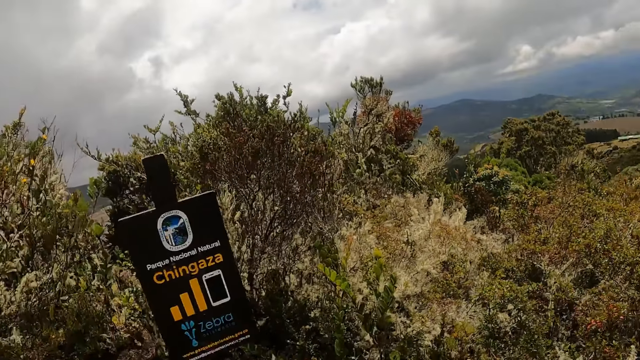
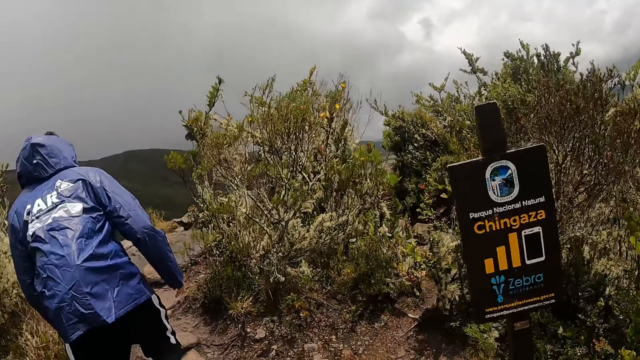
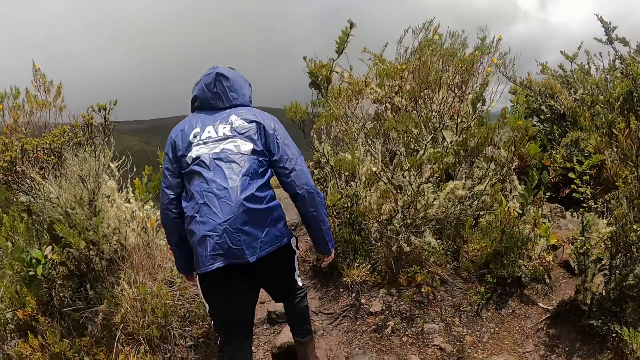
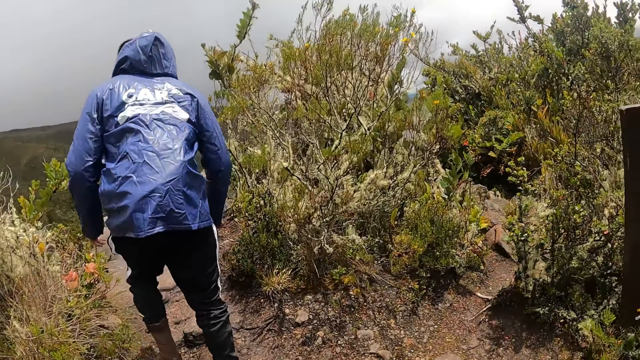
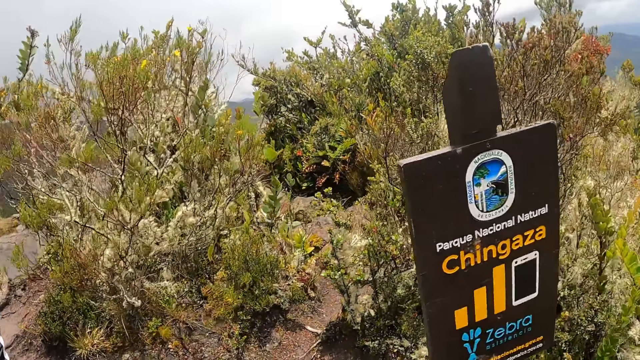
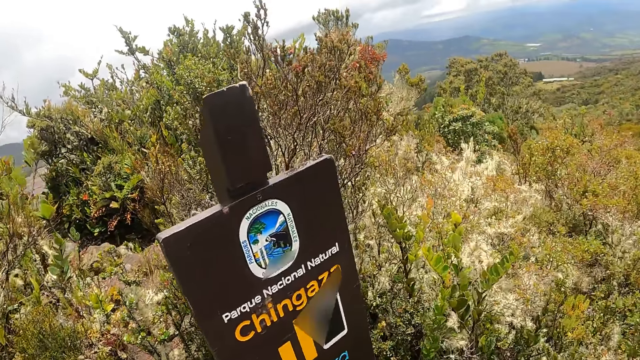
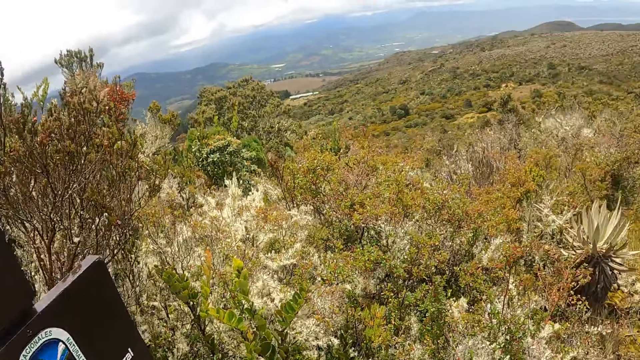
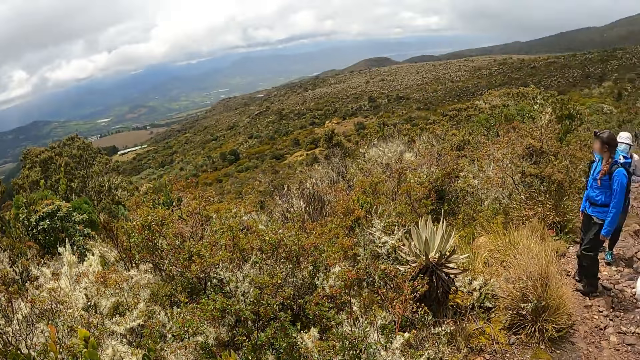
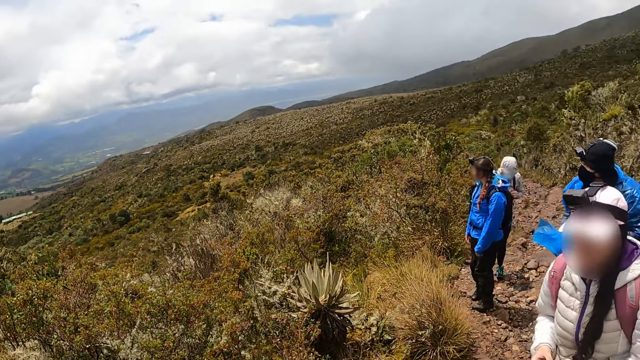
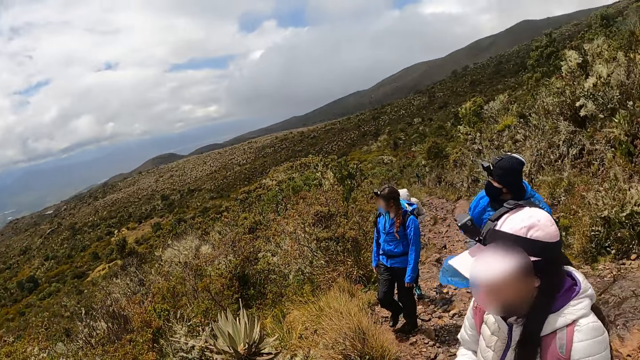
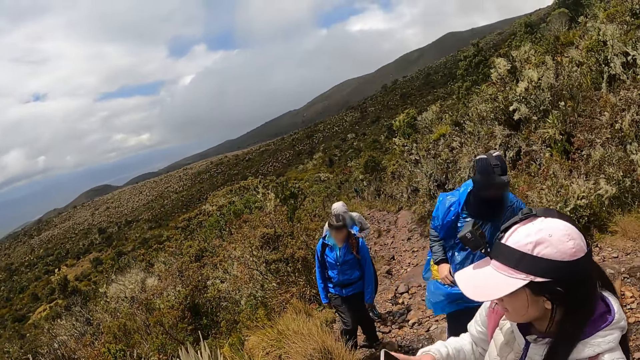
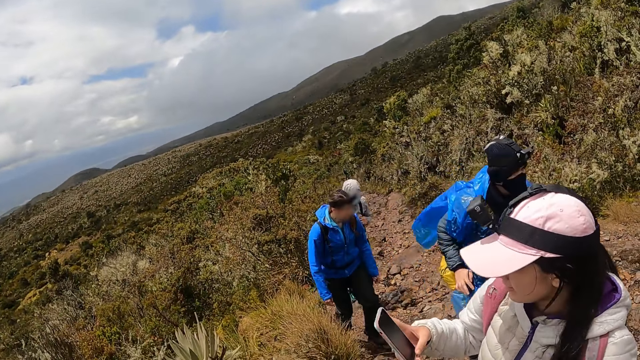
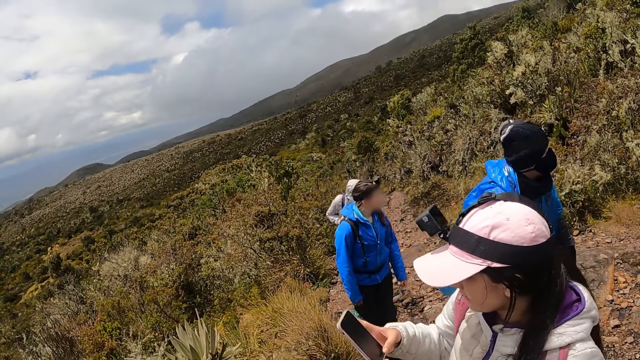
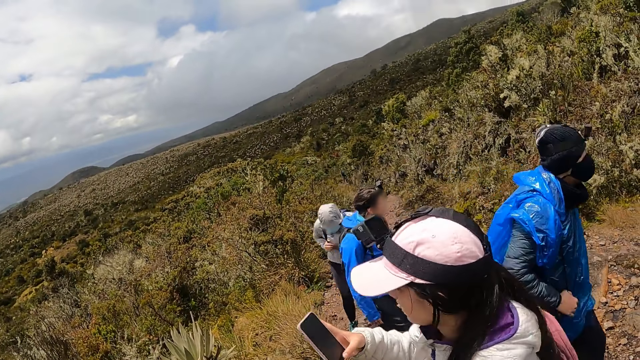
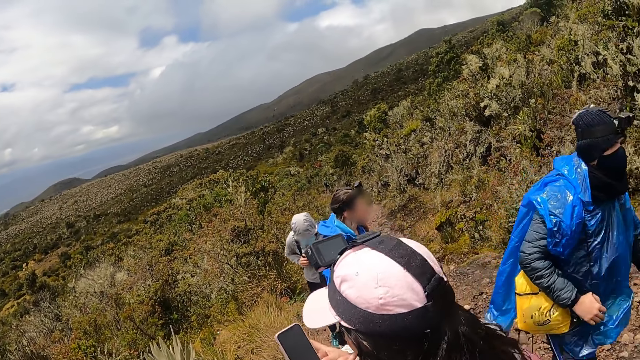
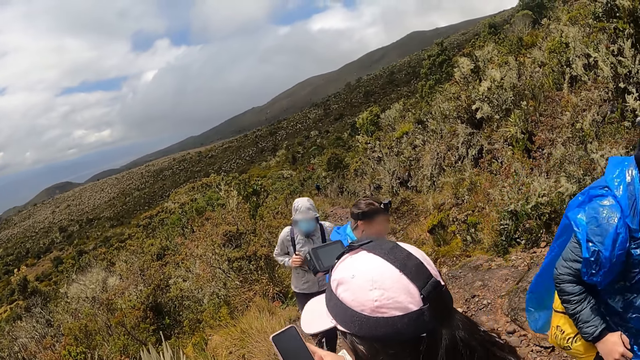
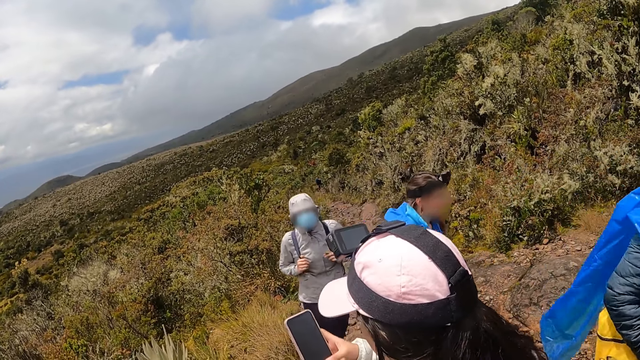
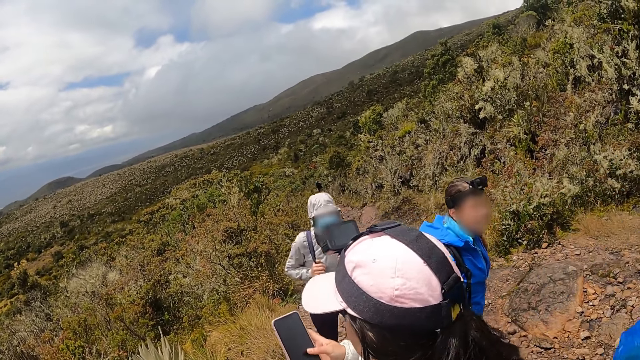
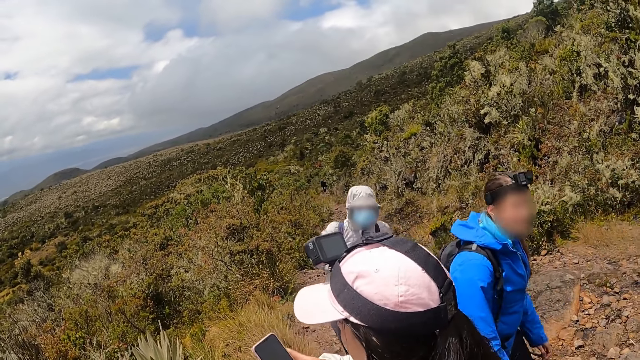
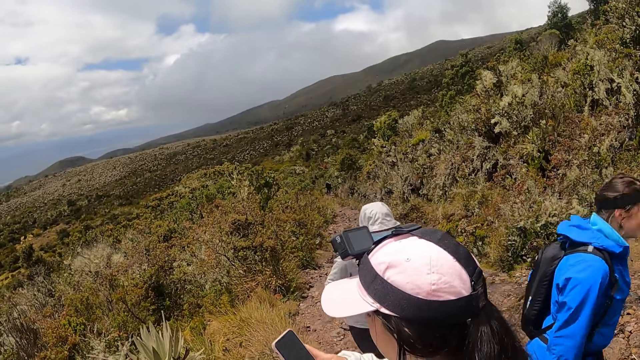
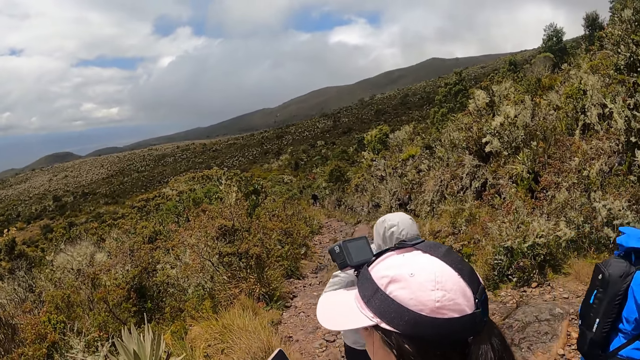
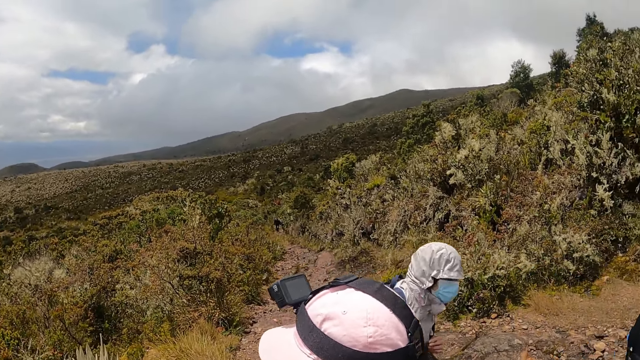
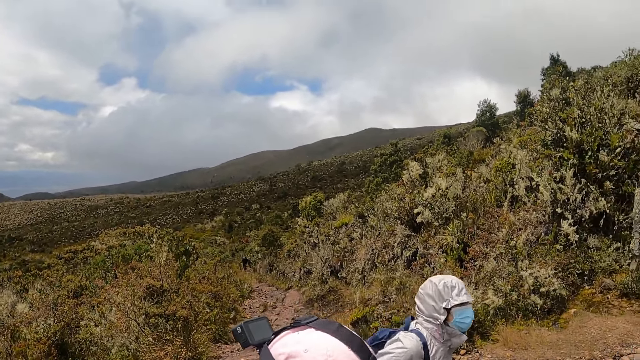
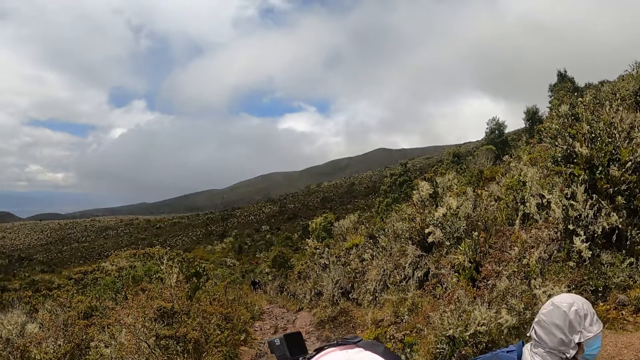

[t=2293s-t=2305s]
The camera wearer walks around. They look around.

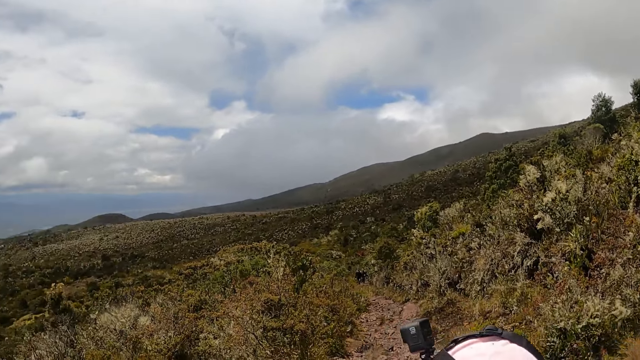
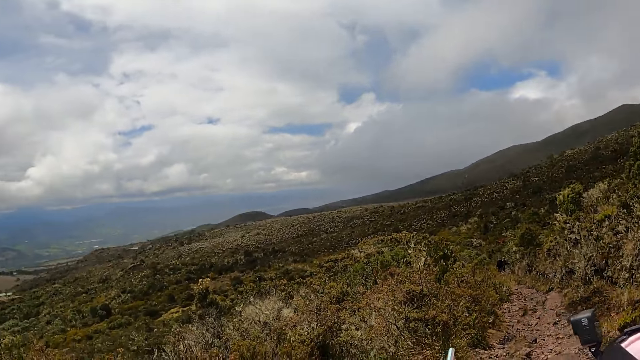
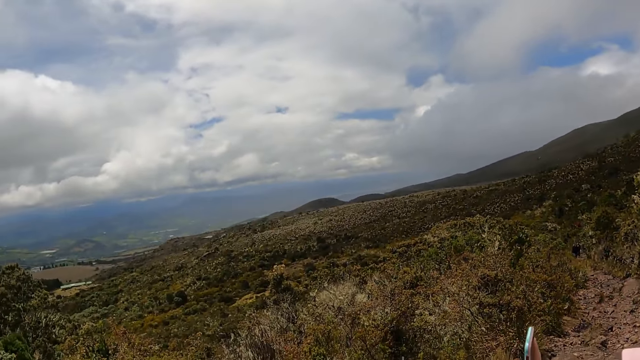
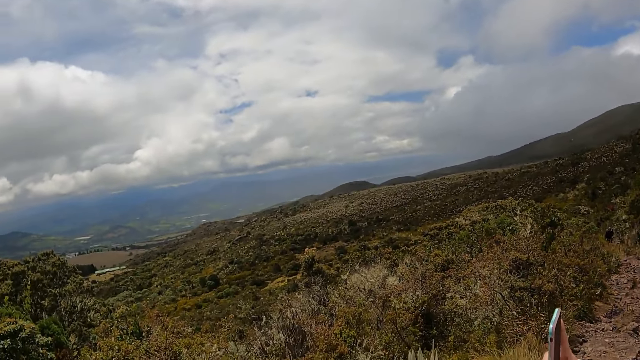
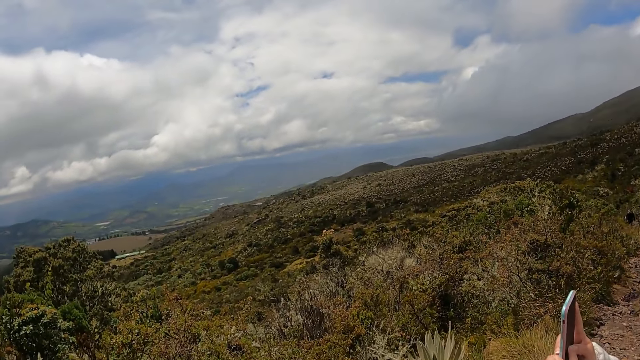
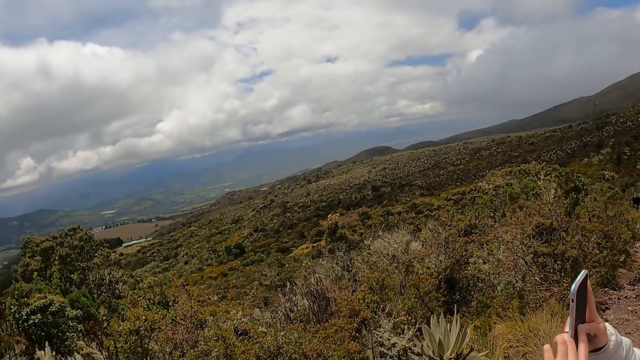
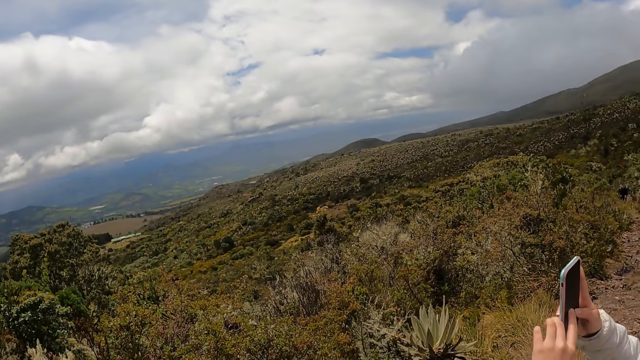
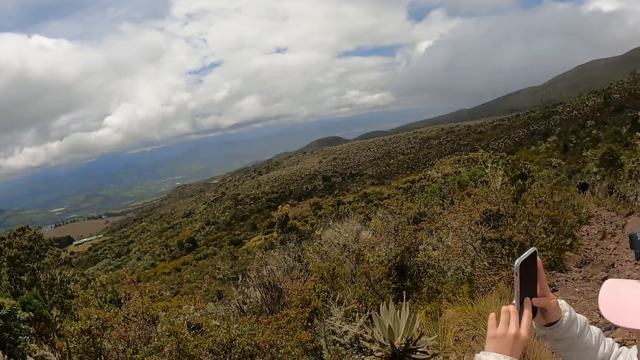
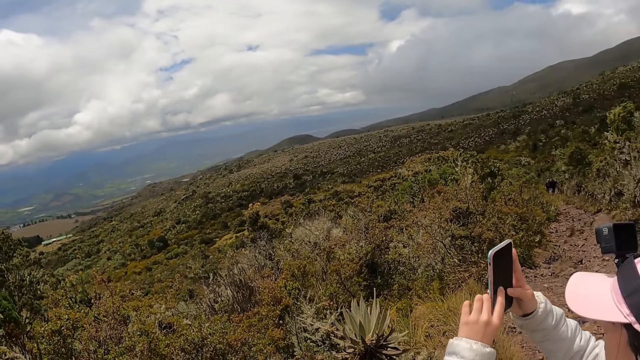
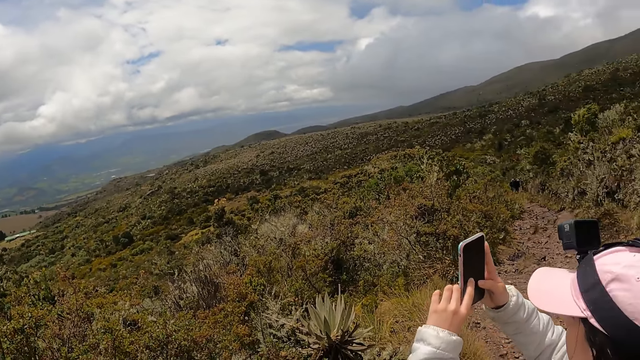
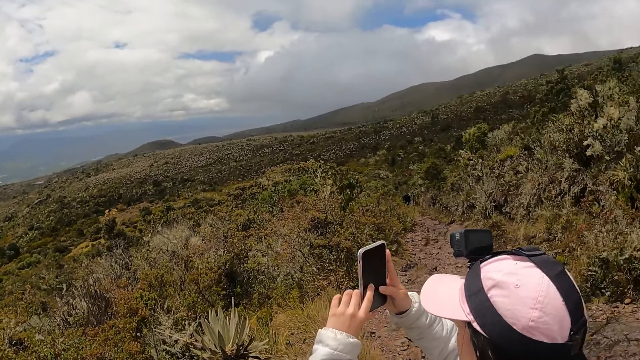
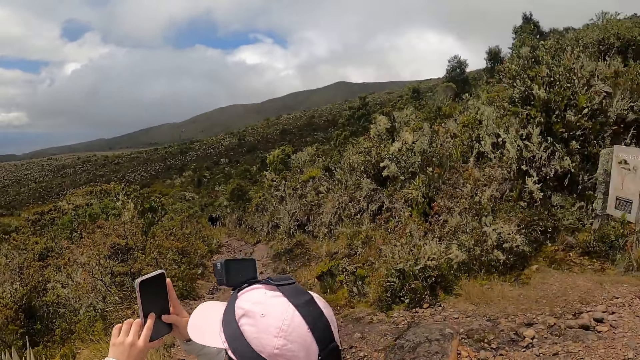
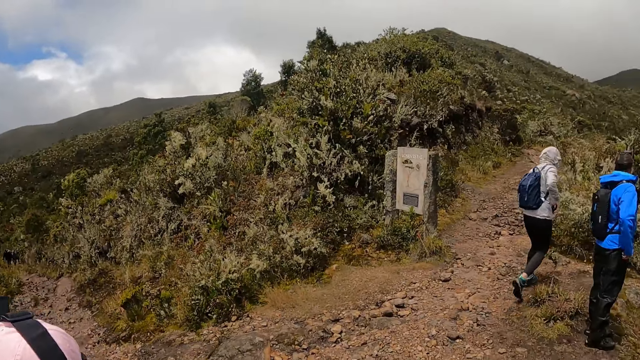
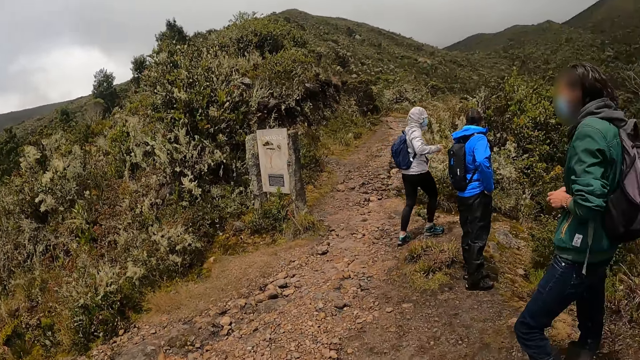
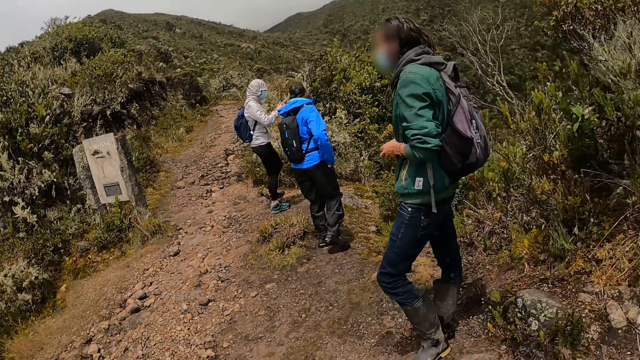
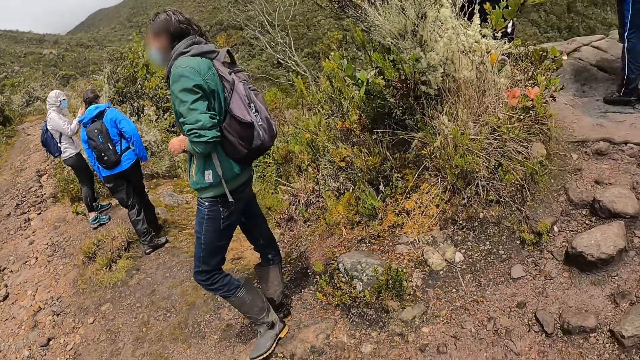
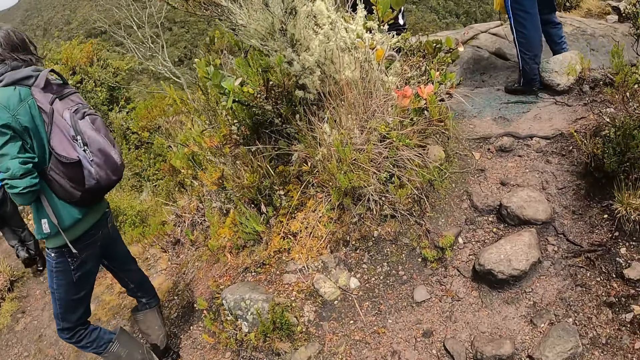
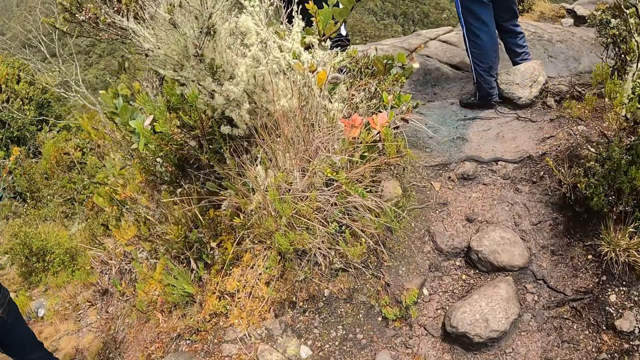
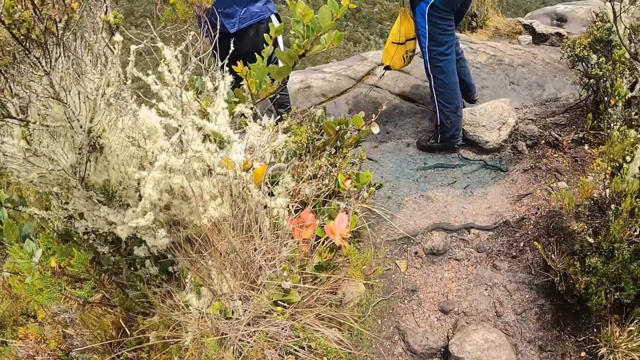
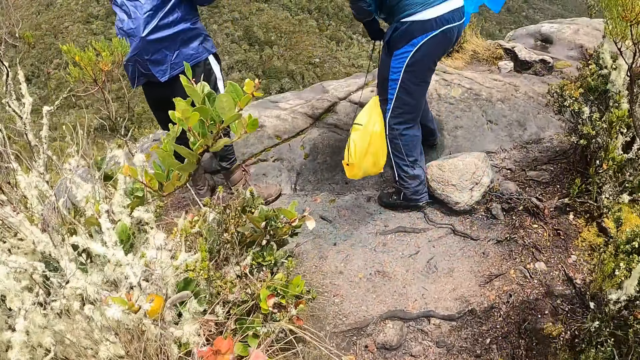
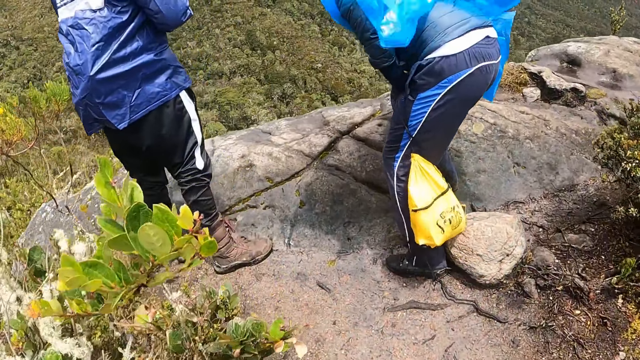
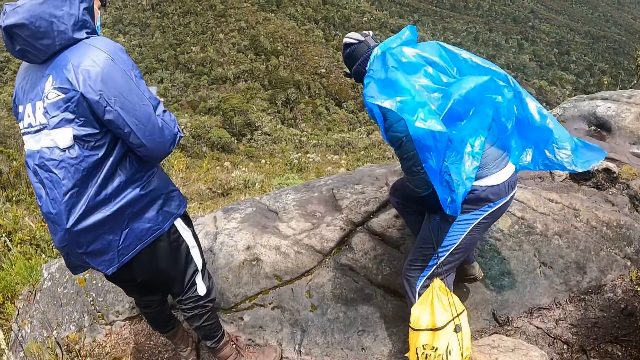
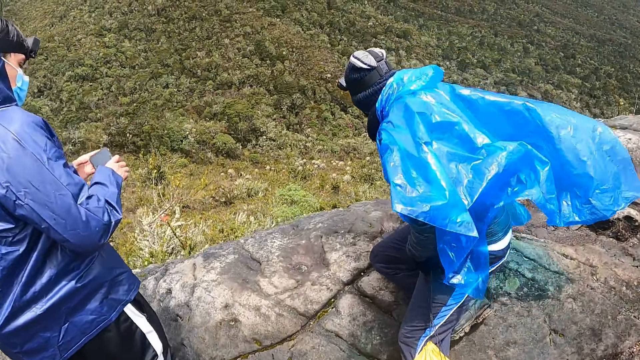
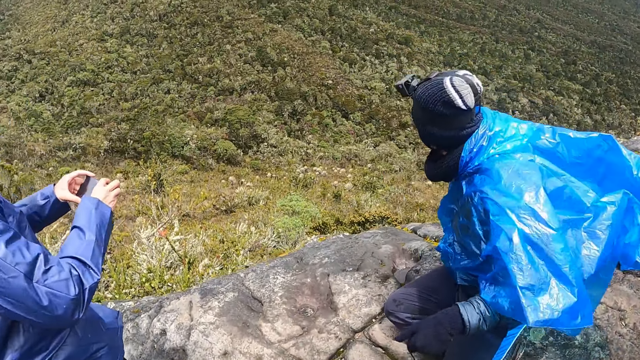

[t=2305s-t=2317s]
The camera wearer walks around.
